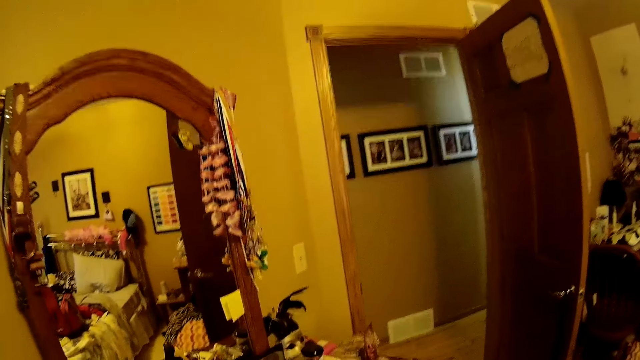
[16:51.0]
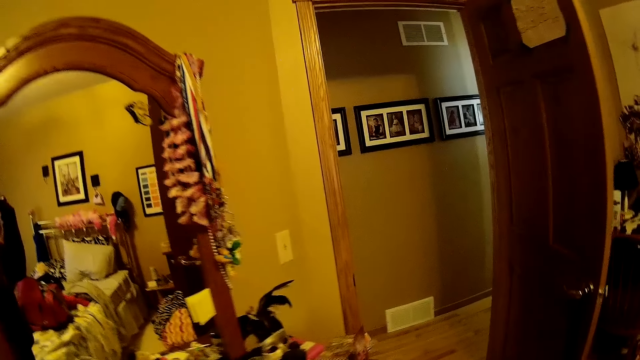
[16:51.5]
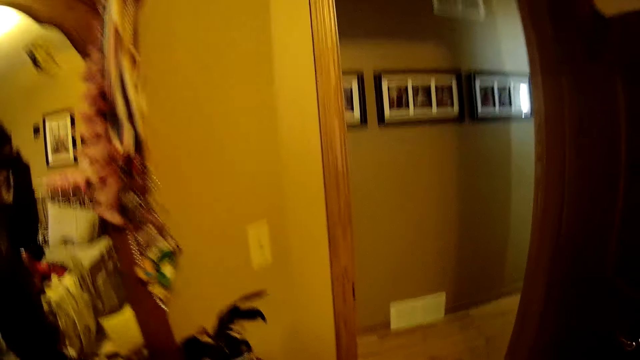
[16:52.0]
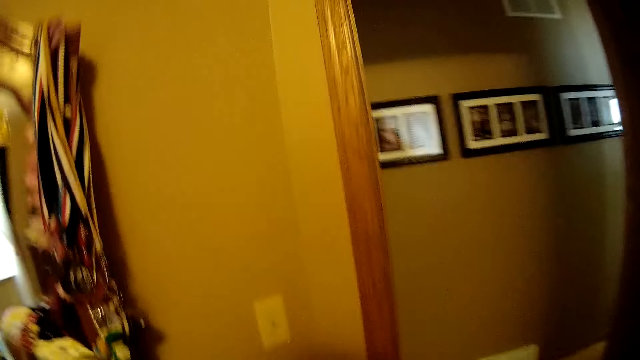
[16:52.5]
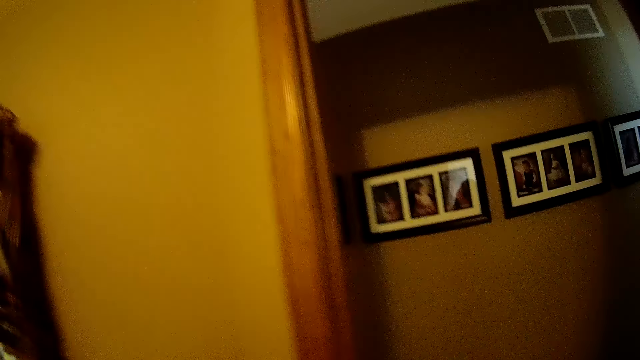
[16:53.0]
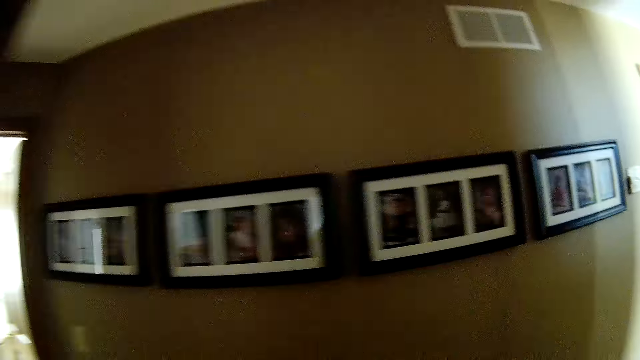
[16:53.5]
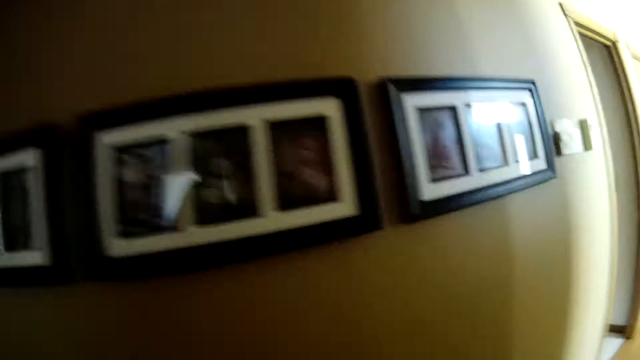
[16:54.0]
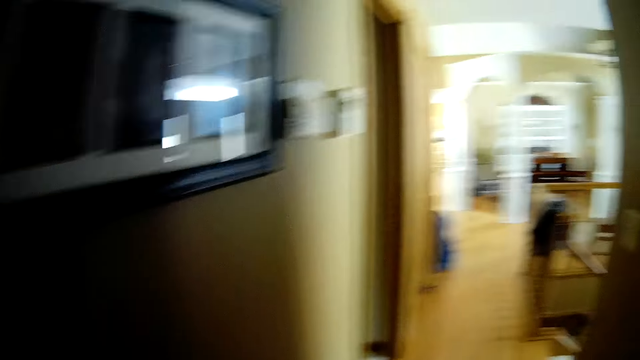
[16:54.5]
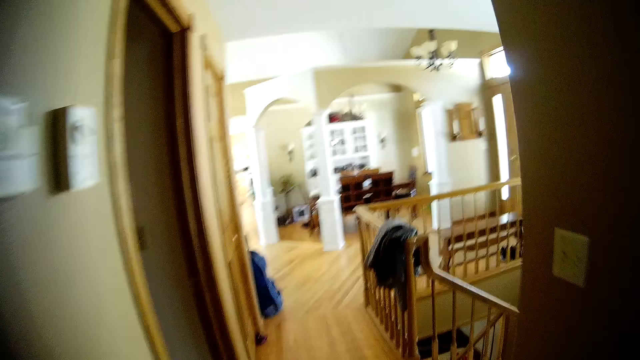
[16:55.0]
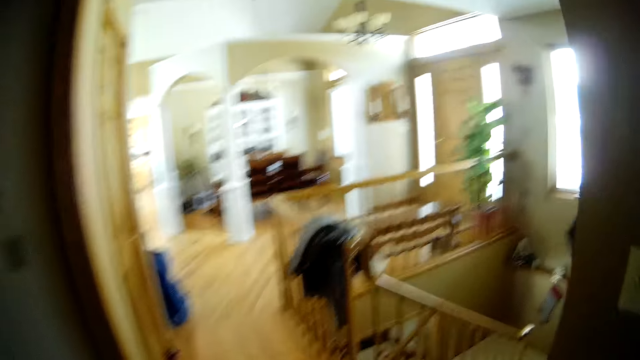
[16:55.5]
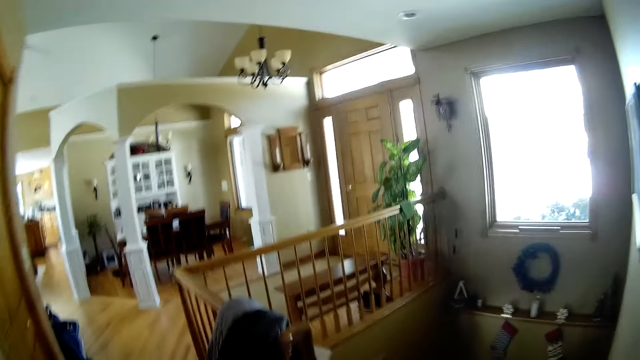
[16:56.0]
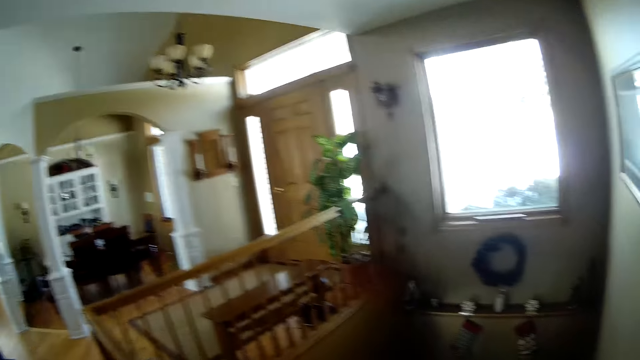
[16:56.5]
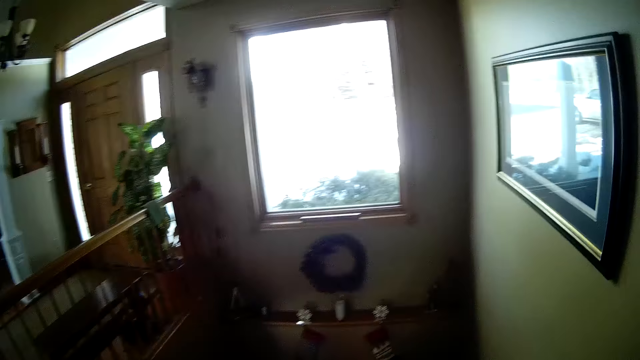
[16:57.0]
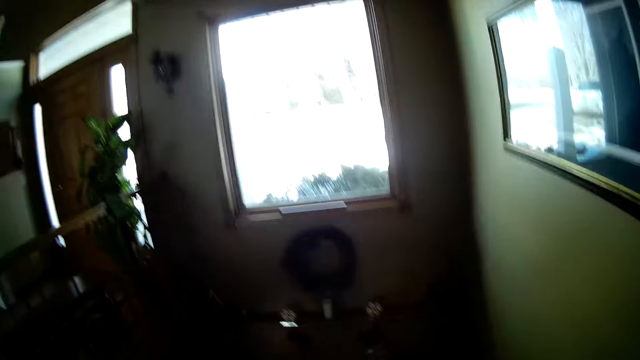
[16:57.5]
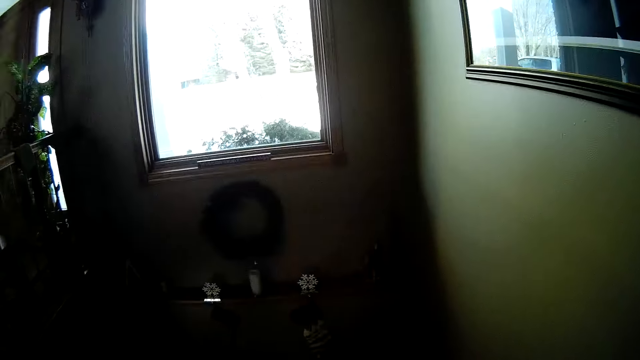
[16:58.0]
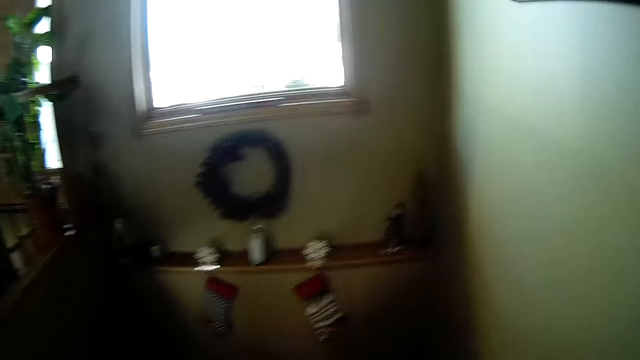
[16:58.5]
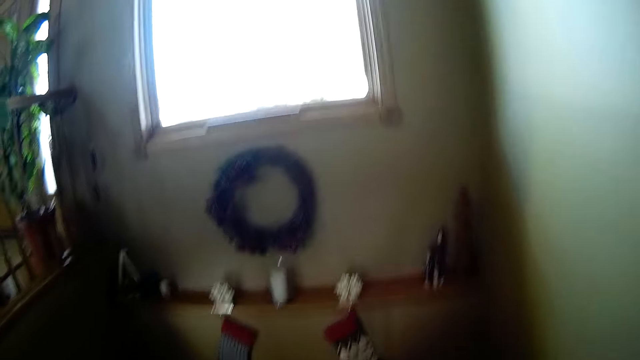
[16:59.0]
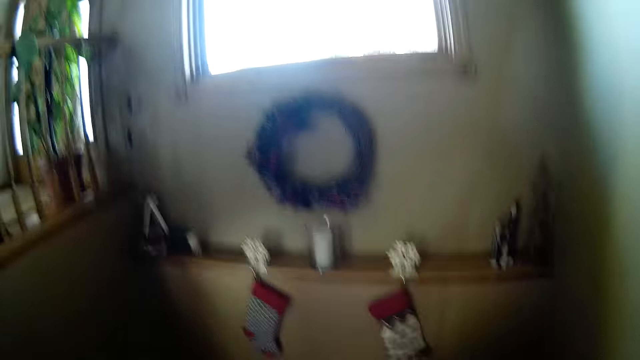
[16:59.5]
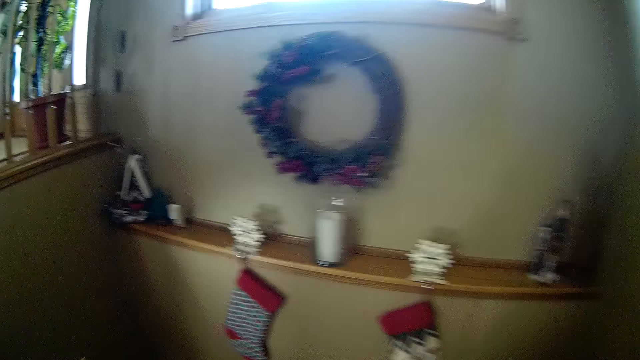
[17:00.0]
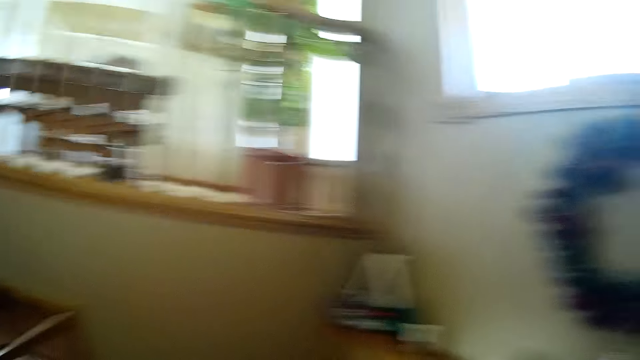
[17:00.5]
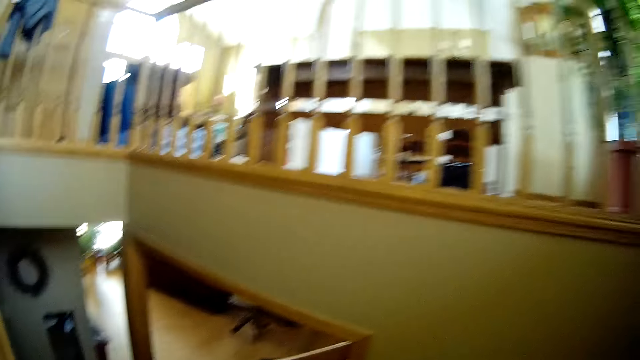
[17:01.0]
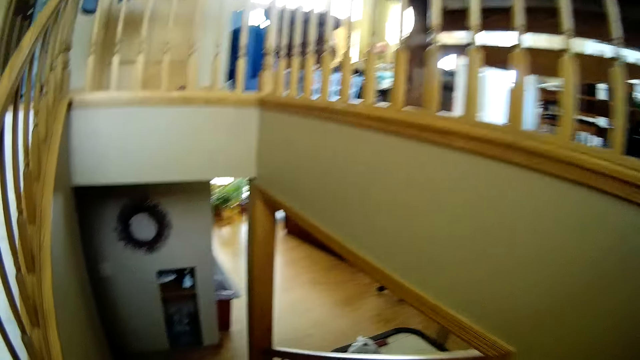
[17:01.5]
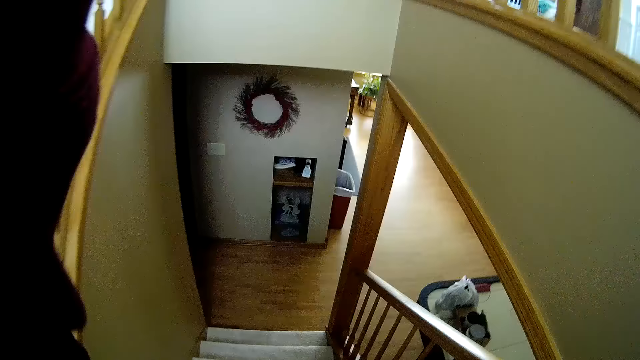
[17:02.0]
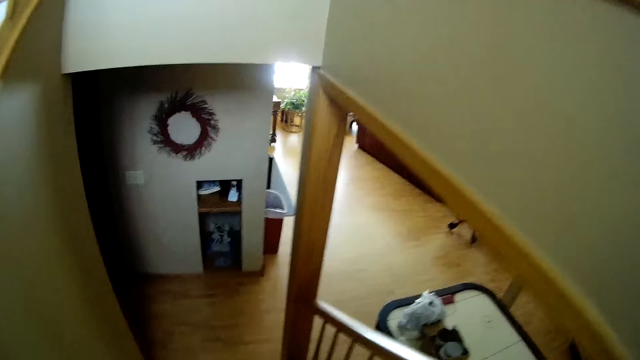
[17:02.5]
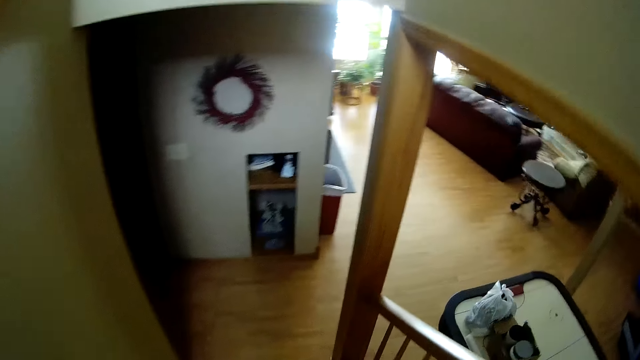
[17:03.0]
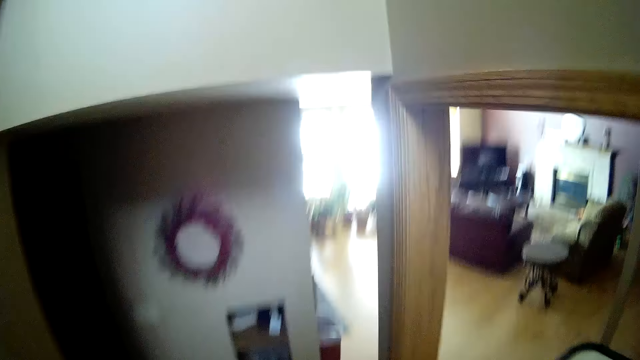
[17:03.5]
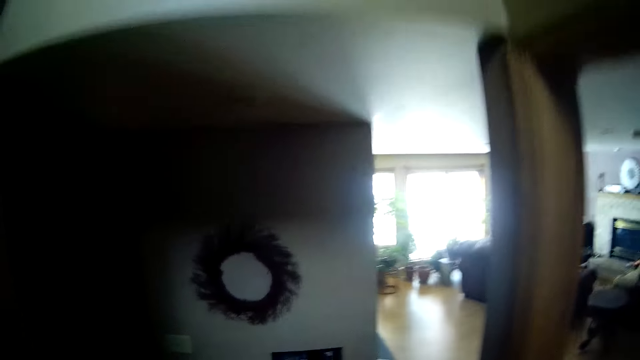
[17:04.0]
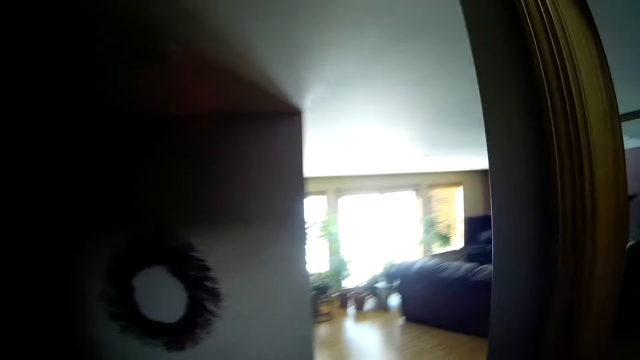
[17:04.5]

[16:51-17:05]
The camera wearer walks towards the door. They move from the bedroom to a staircase. They walk around. They walk down the staircase. They raise the left hand. They walk down the stairs.

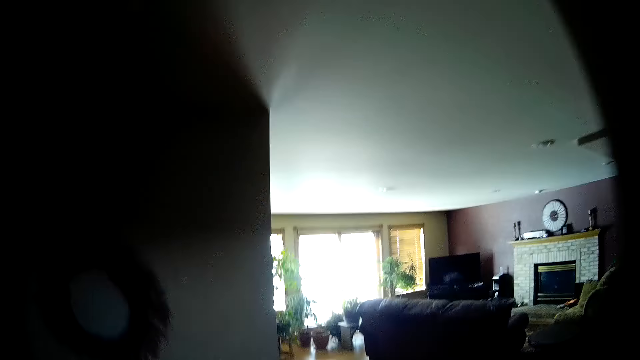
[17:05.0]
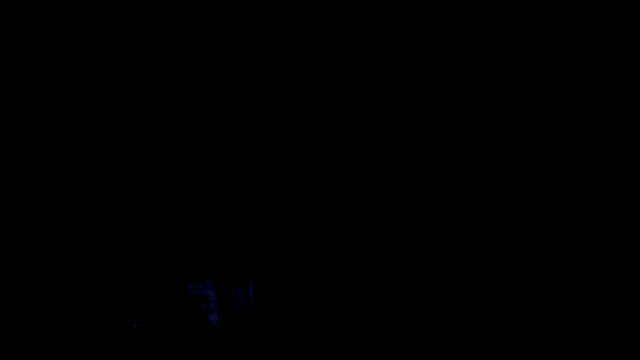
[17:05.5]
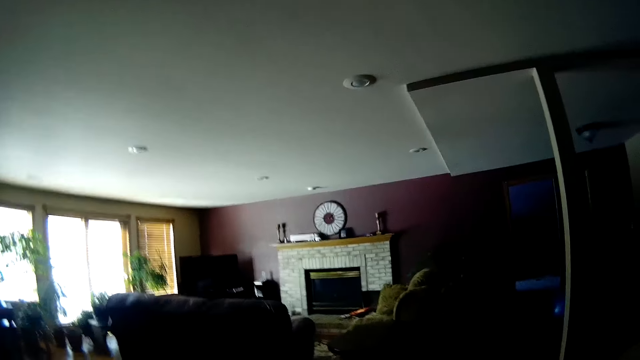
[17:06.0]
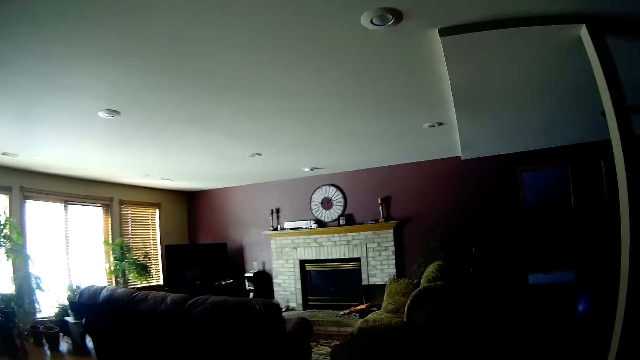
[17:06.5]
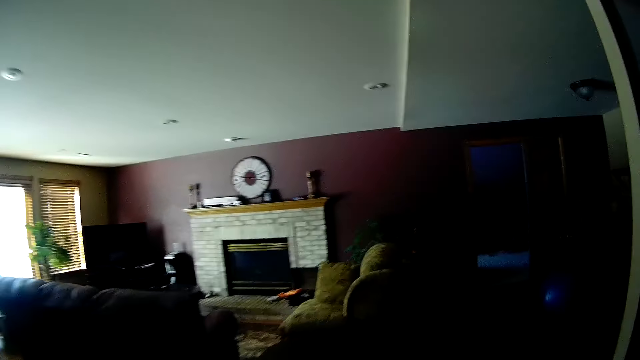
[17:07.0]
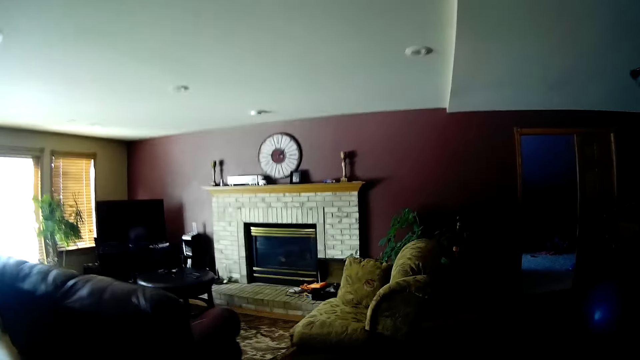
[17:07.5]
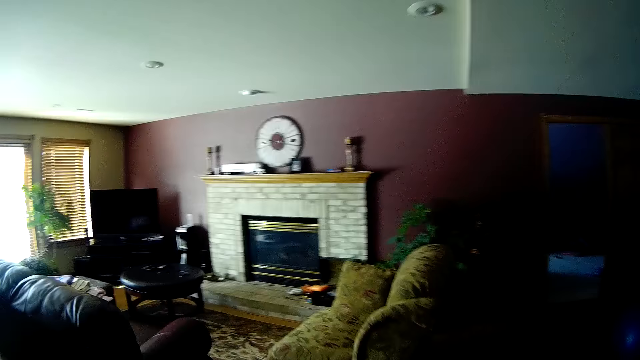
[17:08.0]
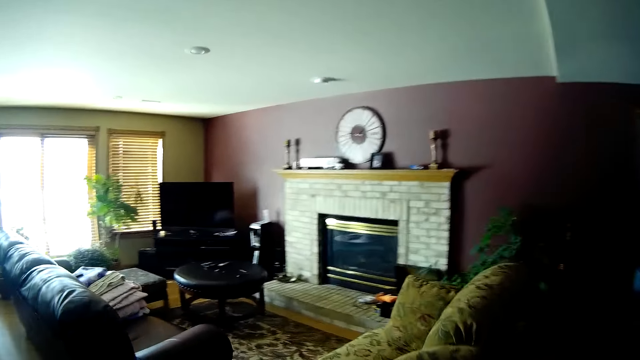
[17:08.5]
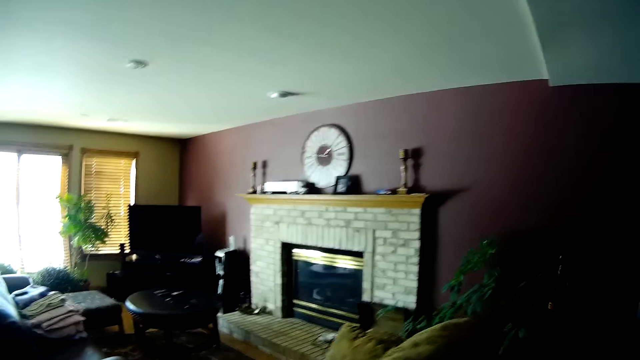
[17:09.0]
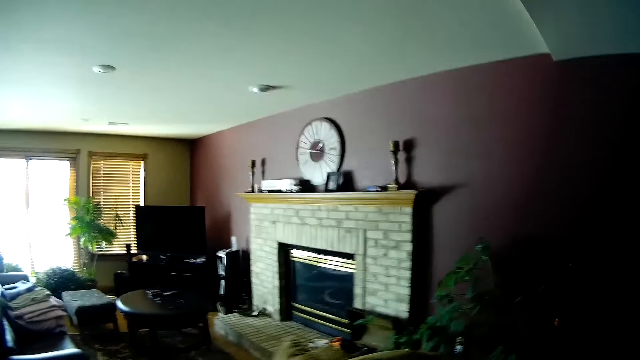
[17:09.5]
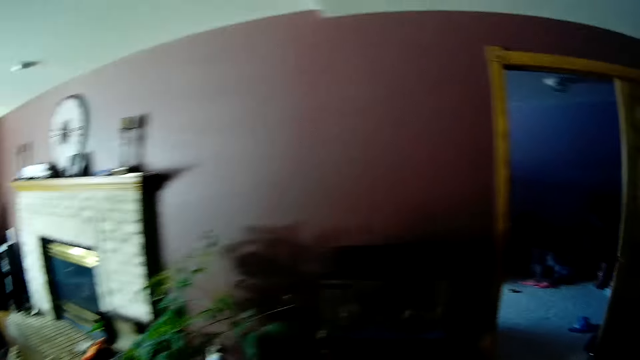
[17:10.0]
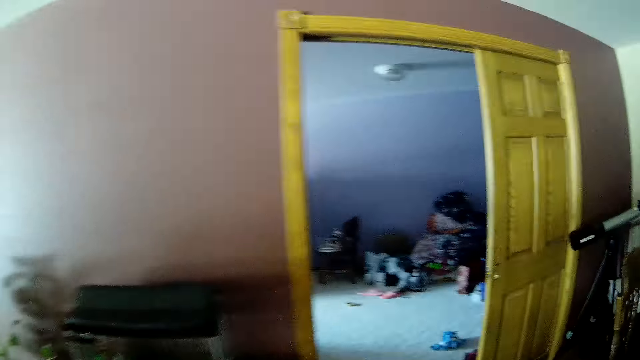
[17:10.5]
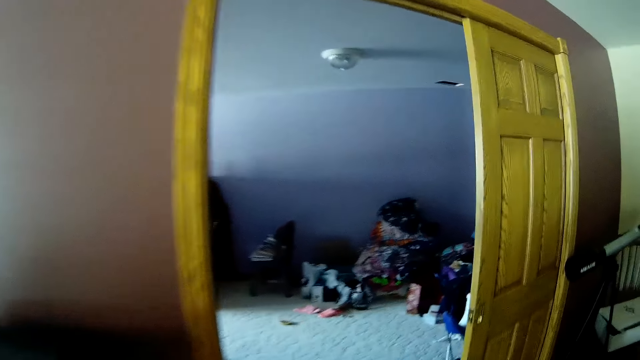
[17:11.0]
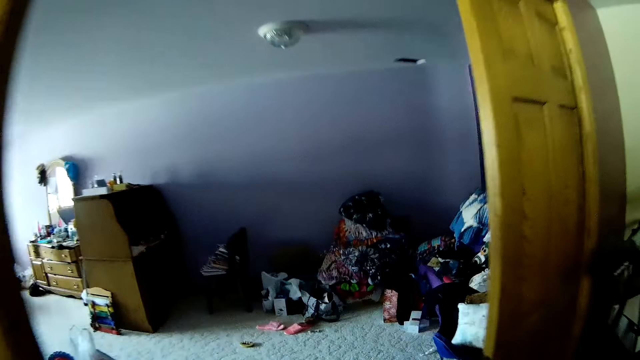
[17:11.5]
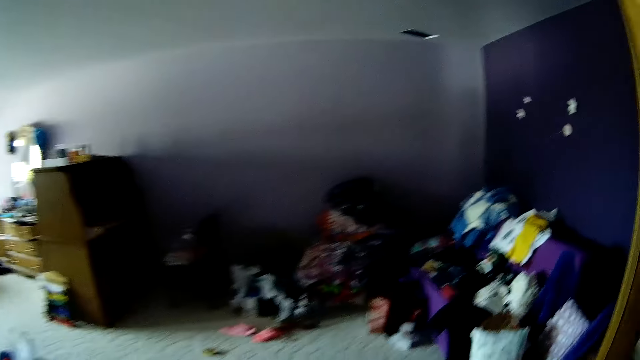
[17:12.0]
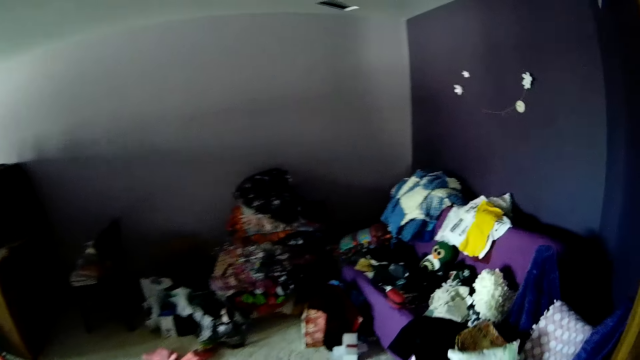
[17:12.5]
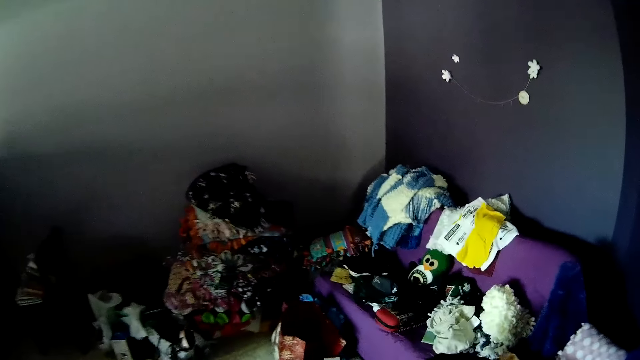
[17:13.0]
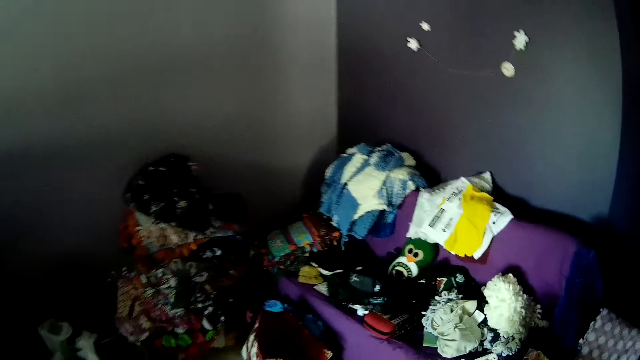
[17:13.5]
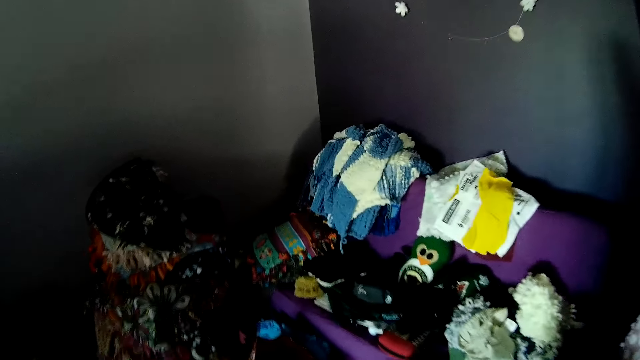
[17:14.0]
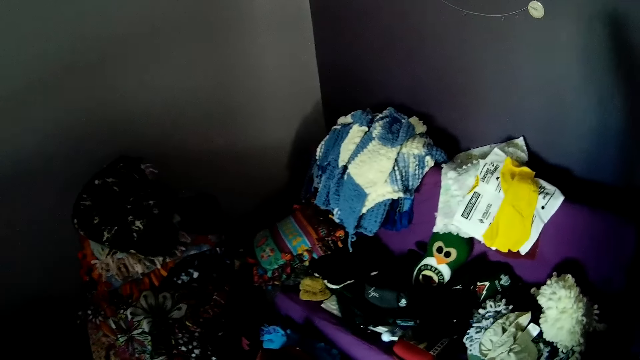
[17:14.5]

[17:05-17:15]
The camera wearer walks in the sitting room. They move towards some cloths on a sofa. They walk in the other room.
